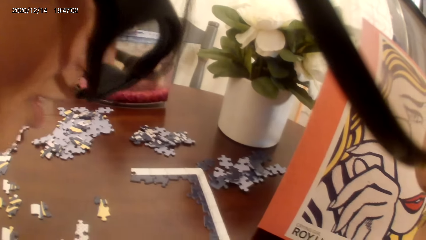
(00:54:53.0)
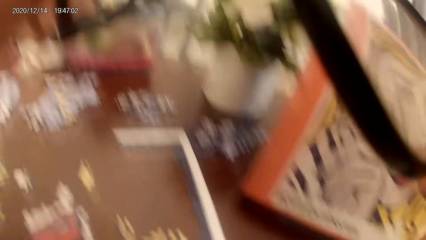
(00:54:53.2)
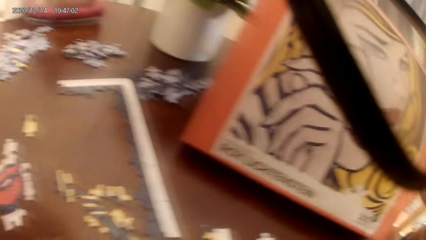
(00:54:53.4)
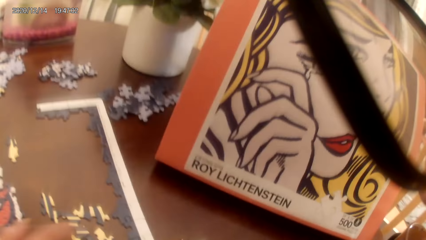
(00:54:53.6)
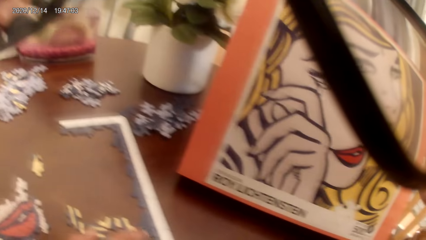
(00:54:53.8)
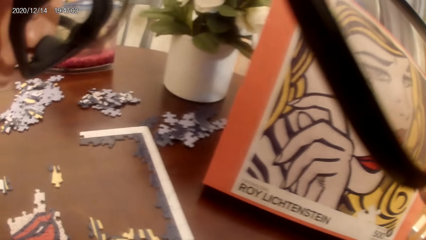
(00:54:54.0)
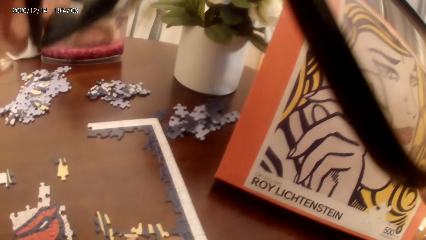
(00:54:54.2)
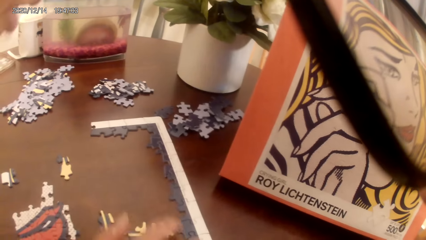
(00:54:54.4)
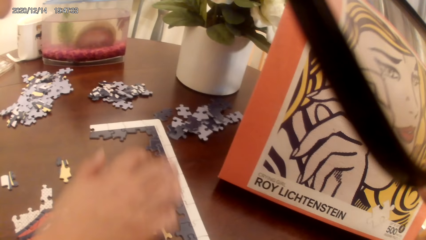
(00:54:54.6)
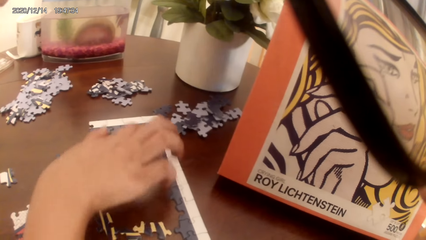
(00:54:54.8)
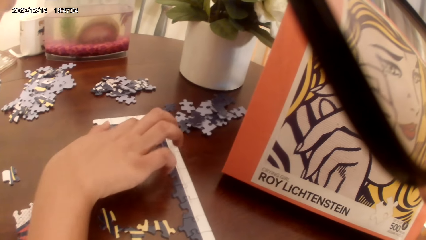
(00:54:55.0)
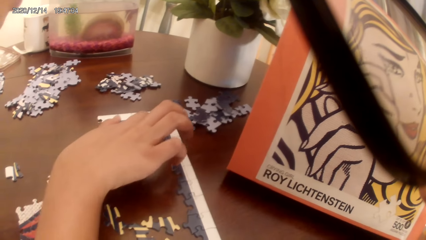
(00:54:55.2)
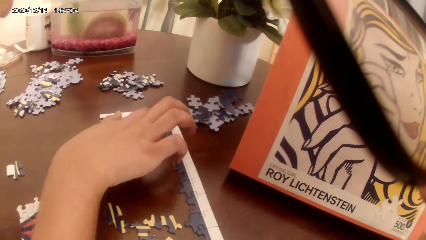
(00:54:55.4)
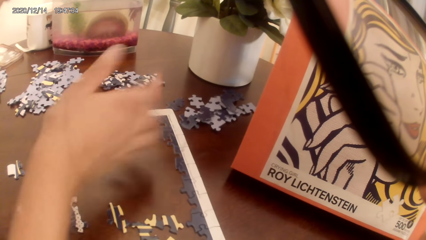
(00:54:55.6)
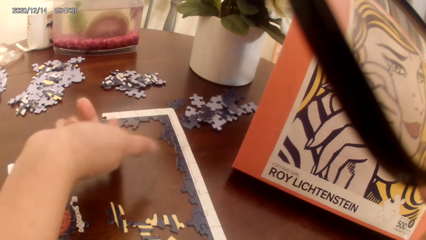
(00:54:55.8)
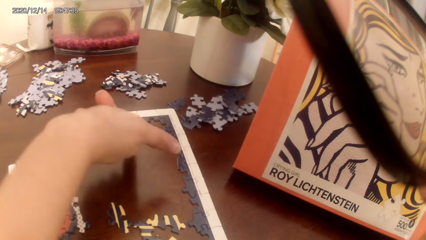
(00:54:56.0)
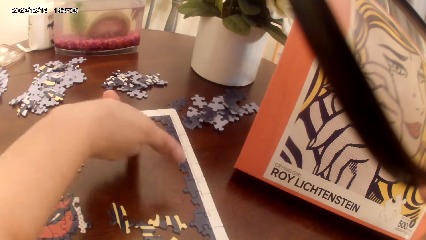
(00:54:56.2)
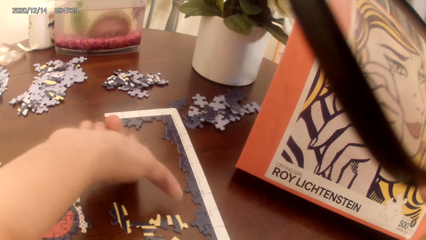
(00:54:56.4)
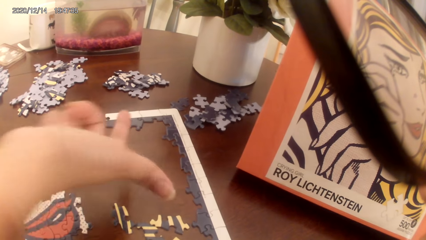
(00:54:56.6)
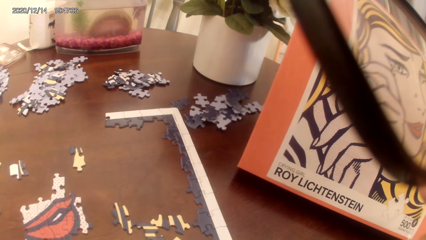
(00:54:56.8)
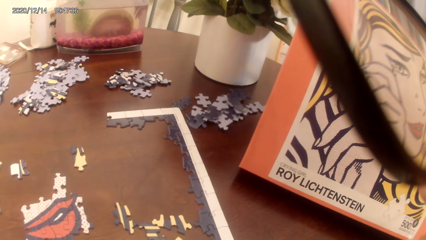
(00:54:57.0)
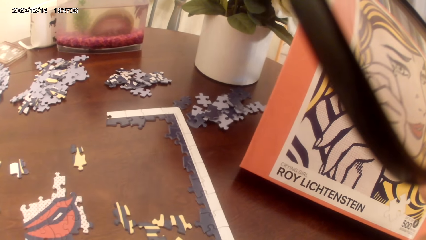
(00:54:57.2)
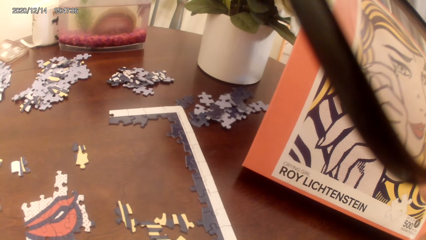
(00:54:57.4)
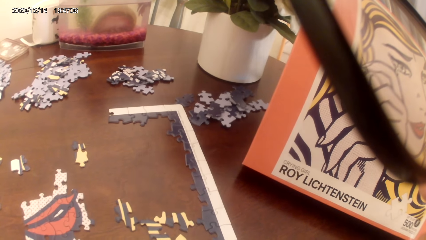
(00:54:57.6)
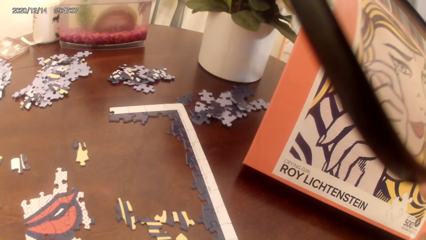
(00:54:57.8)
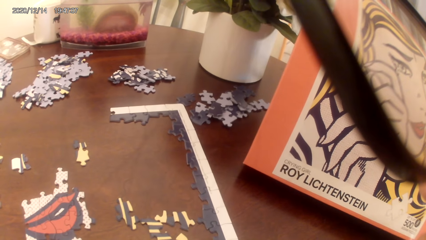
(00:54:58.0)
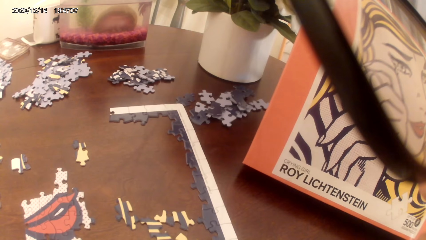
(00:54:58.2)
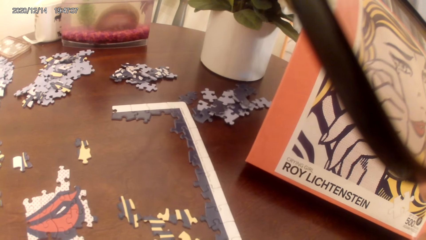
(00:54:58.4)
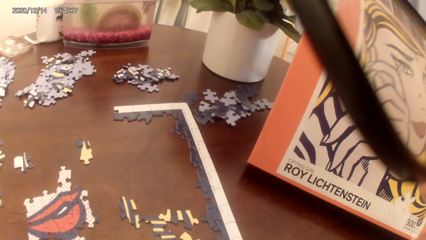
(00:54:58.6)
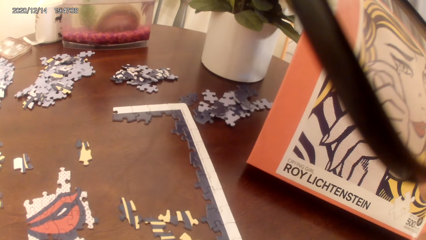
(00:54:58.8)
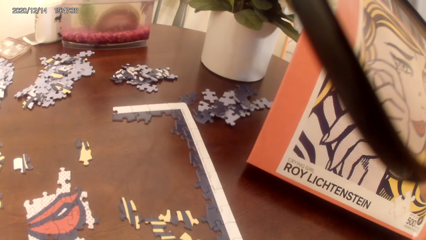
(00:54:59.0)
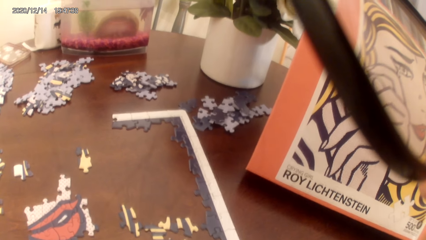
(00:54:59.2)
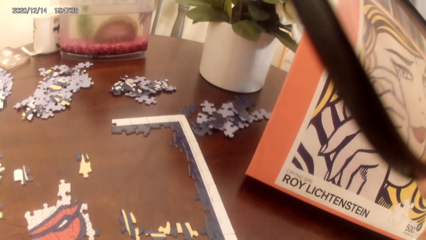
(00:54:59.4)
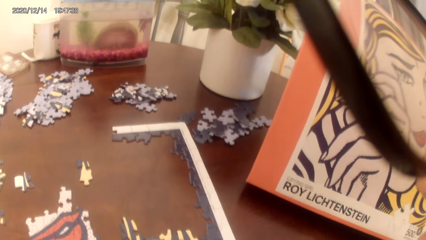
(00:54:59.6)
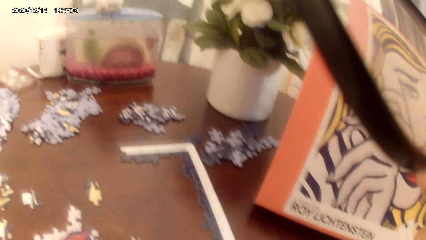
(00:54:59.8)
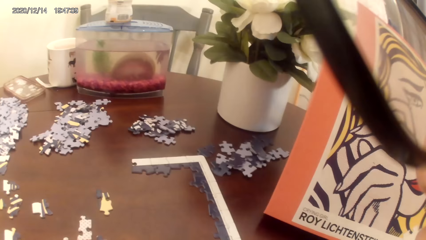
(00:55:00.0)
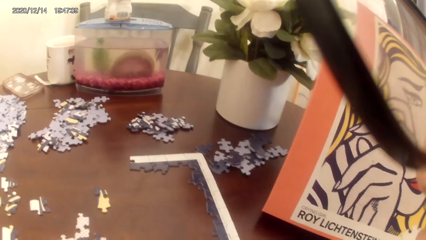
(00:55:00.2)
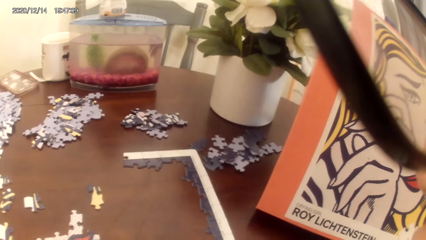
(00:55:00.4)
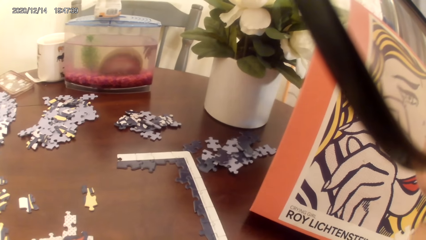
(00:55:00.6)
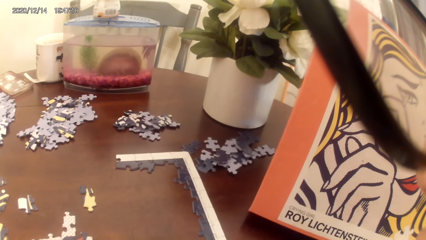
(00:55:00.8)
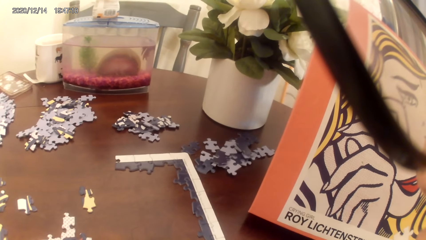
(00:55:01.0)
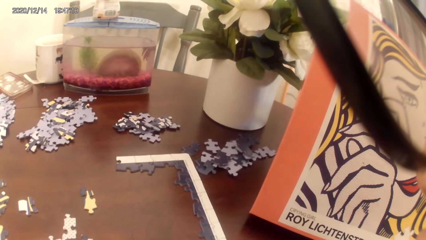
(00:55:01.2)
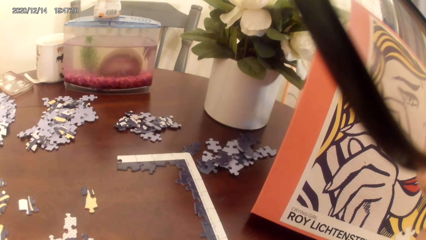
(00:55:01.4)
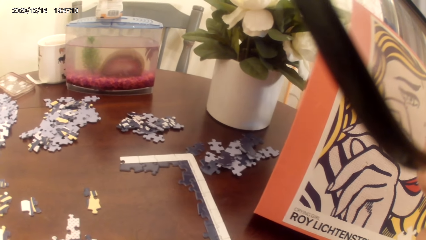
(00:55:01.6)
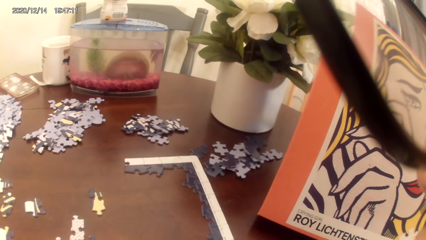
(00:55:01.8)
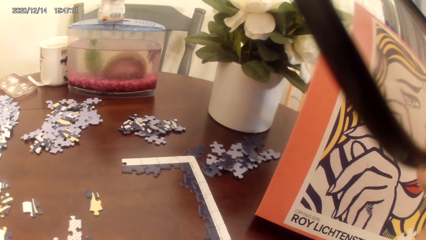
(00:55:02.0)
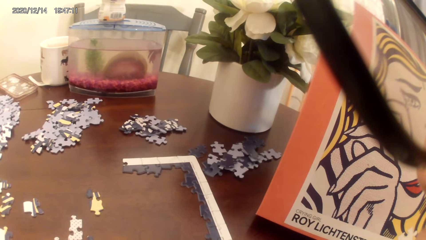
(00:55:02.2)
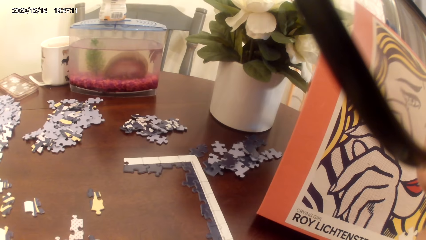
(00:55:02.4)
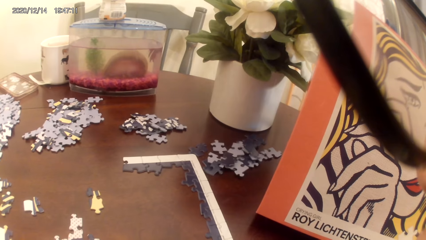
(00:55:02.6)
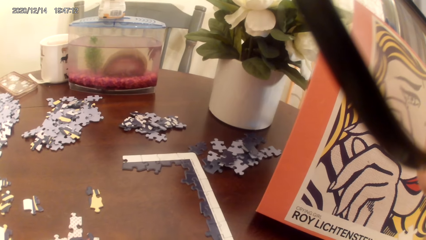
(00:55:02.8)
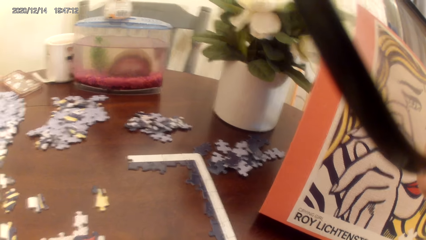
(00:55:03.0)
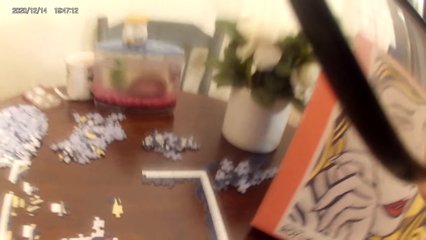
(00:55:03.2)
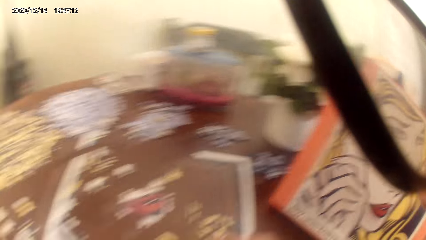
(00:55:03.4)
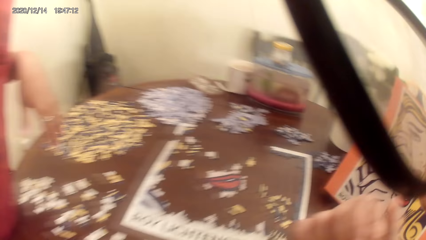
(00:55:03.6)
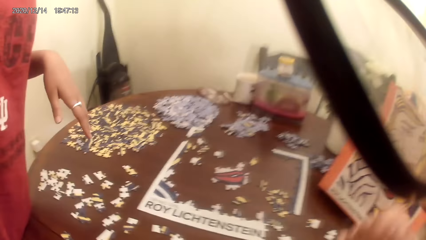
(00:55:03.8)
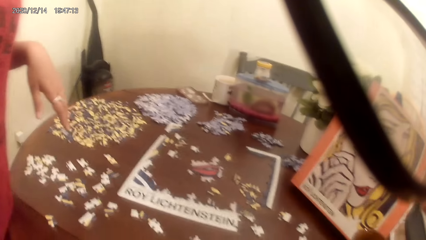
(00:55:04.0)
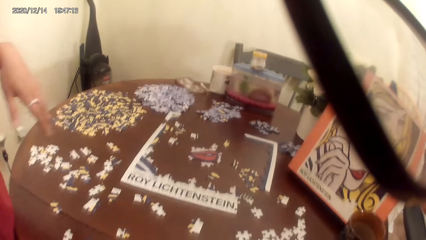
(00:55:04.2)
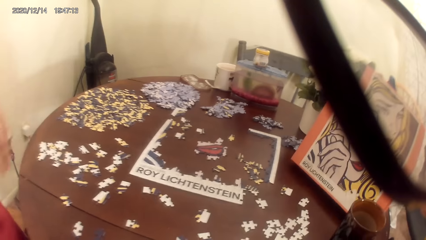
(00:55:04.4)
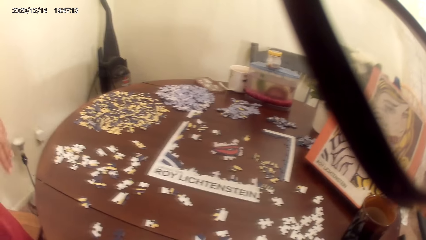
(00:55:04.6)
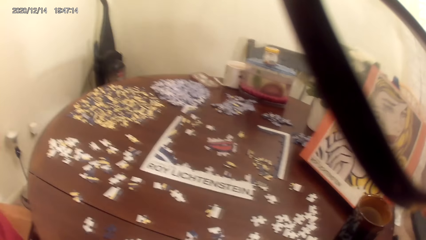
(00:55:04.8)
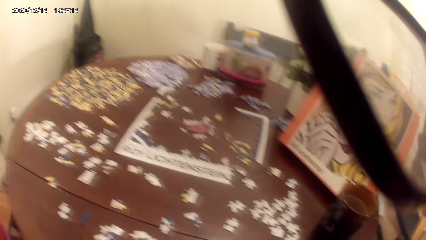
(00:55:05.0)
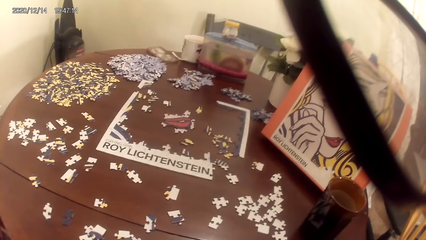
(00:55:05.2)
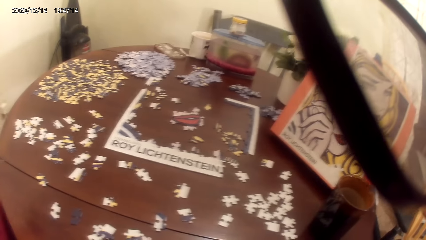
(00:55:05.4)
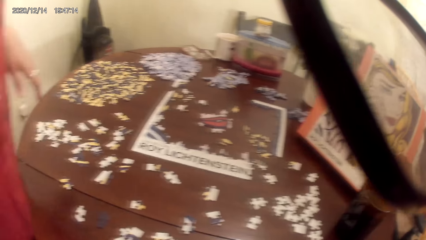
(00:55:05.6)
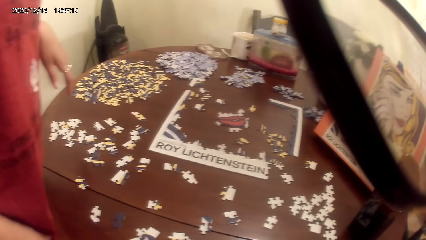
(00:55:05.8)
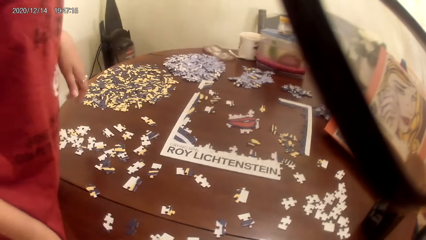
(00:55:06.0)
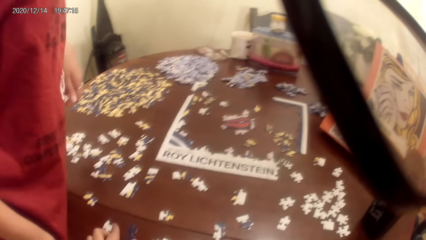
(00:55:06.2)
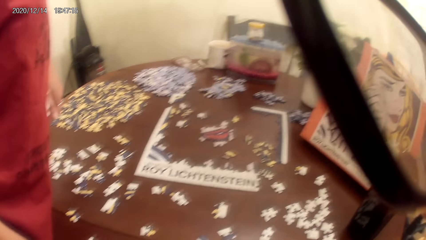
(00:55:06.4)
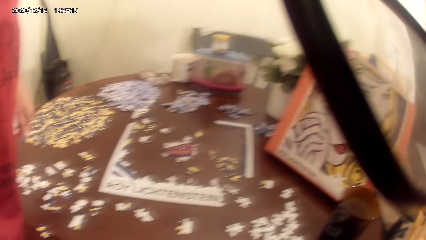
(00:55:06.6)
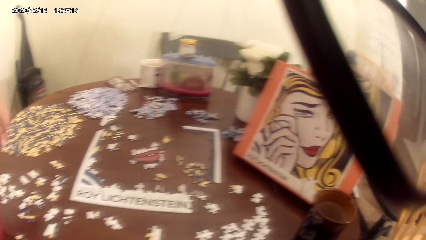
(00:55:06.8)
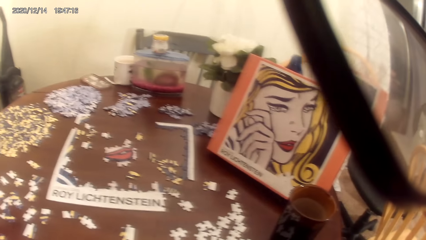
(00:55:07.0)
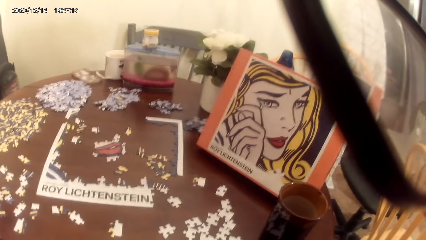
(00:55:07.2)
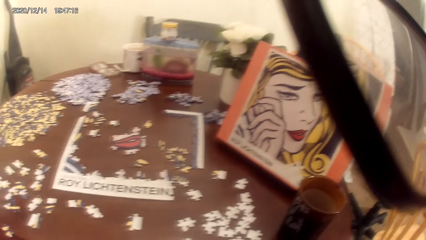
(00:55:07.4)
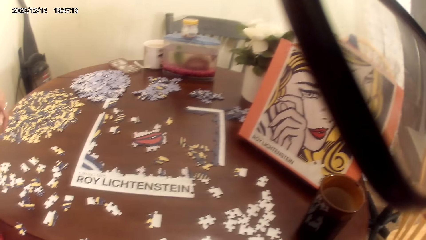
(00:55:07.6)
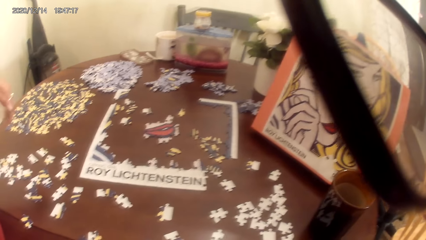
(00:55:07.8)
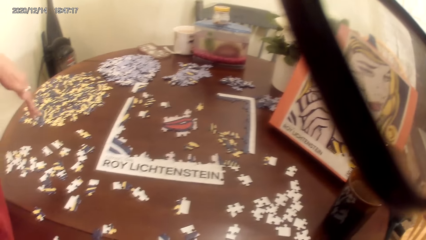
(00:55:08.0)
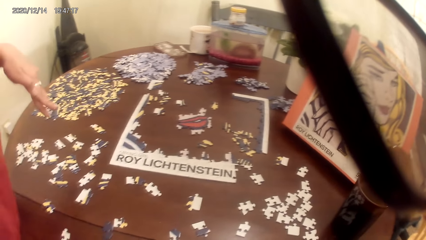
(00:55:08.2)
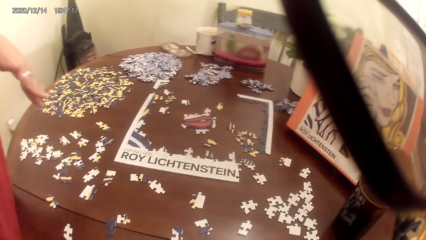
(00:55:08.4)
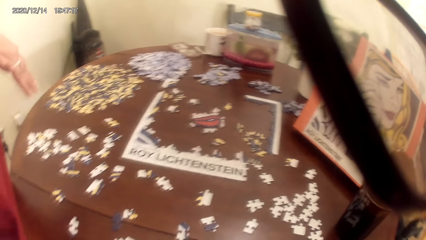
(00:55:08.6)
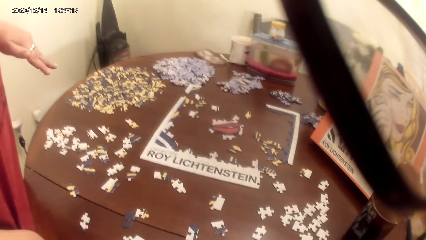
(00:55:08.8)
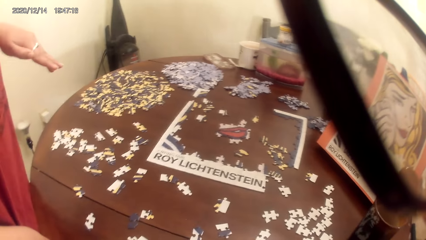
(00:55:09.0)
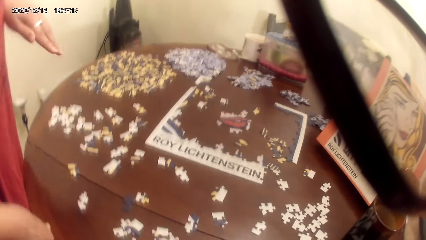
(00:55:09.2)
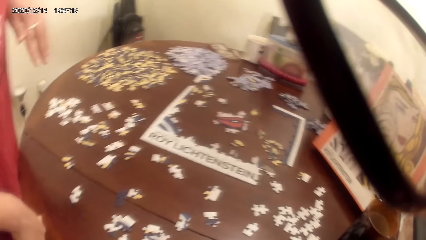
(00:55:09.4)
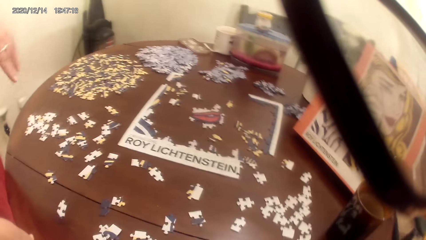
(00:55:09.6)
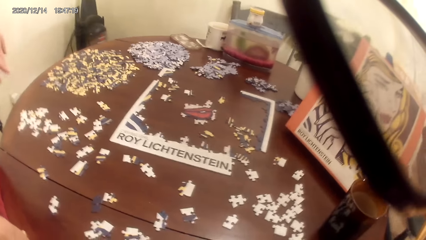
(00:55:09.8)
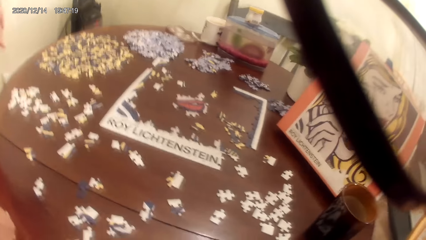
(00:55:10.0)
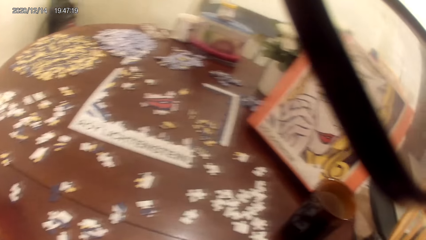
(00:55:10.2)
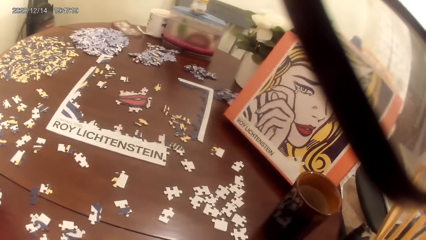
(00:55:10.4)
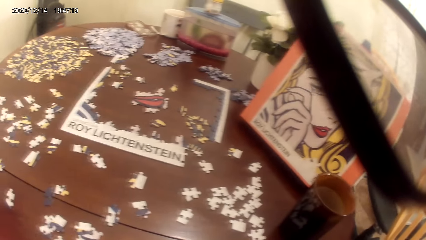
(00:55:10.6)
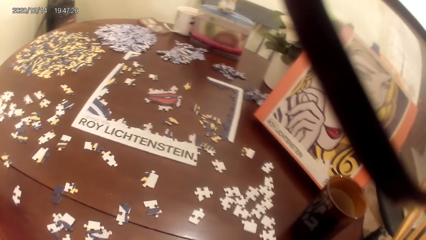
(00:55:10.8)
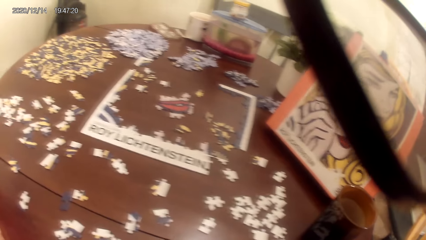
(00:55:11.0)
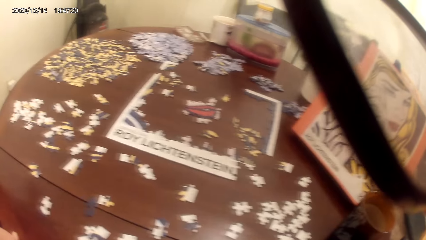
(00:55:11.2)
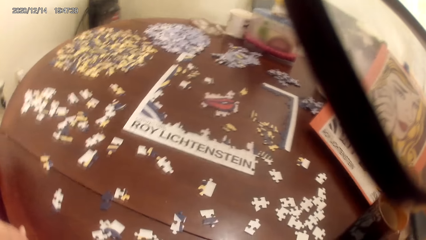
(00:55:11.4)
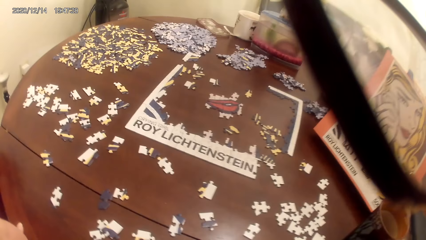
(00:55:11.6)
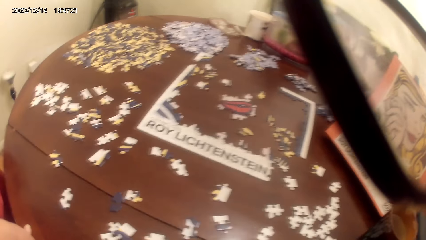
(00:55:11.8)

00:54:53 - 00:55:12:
The camera wearer talks to a person. They look around, talk with the person, and look around.
